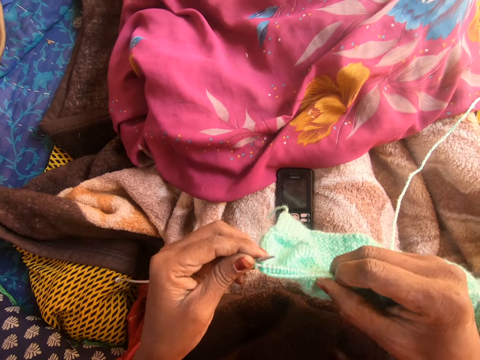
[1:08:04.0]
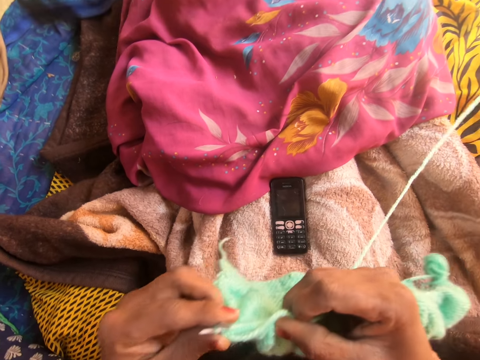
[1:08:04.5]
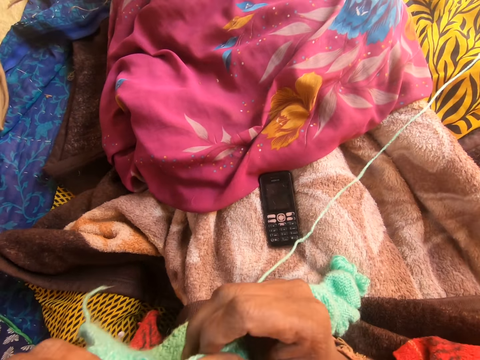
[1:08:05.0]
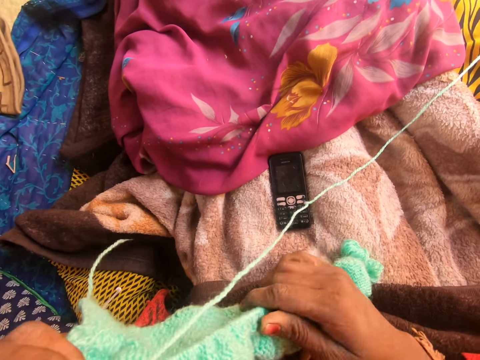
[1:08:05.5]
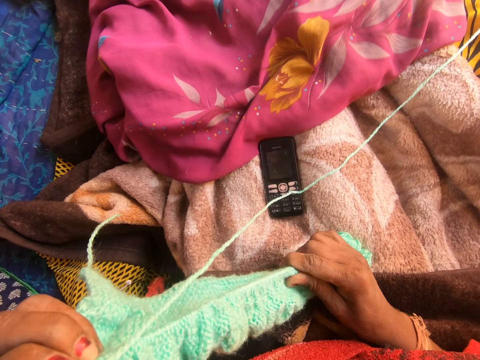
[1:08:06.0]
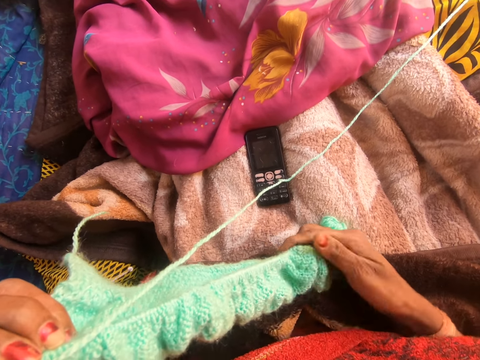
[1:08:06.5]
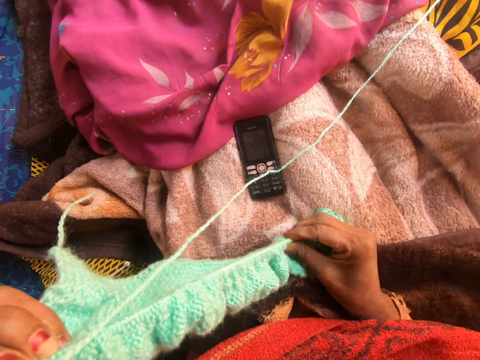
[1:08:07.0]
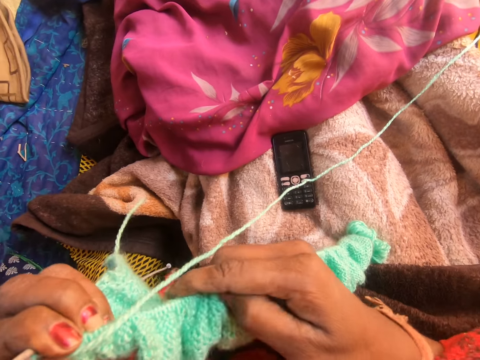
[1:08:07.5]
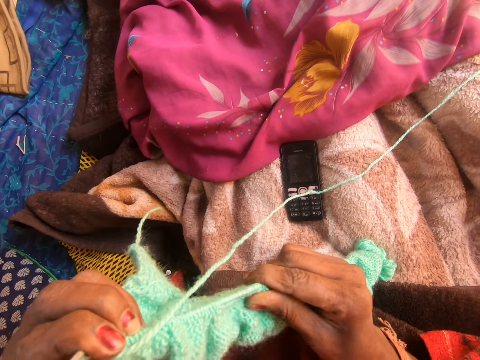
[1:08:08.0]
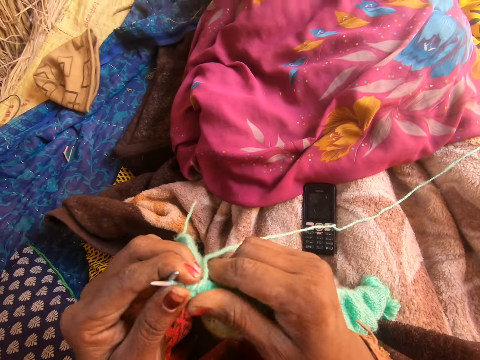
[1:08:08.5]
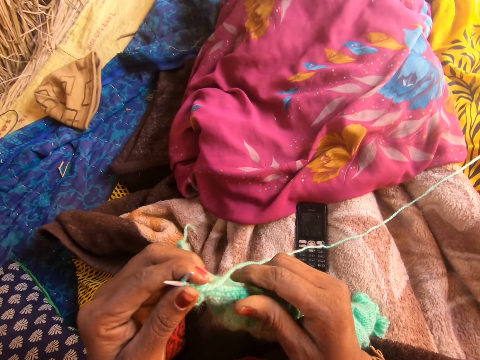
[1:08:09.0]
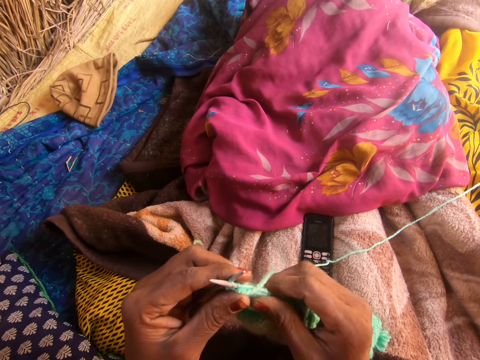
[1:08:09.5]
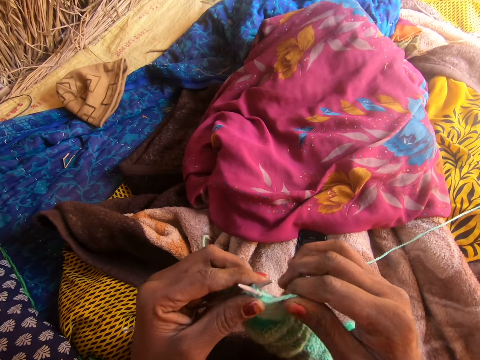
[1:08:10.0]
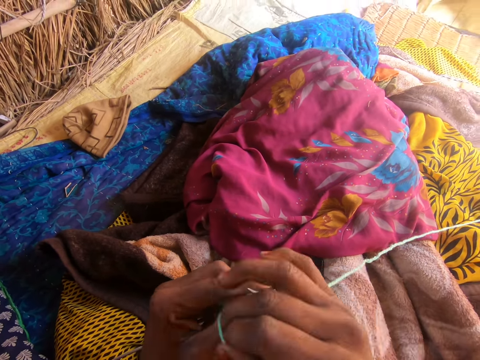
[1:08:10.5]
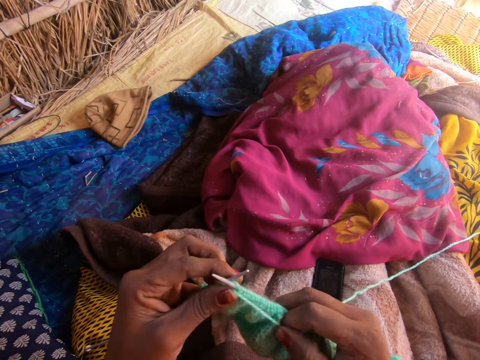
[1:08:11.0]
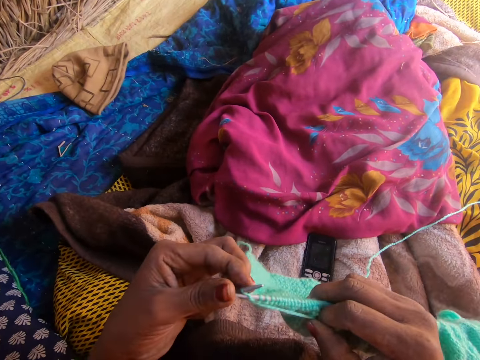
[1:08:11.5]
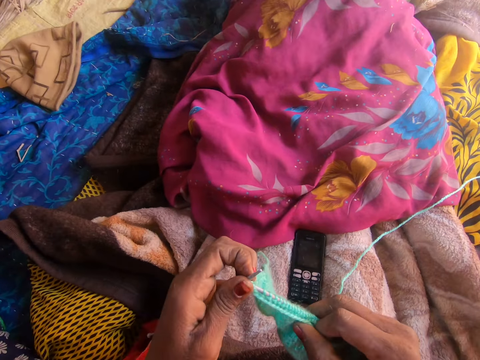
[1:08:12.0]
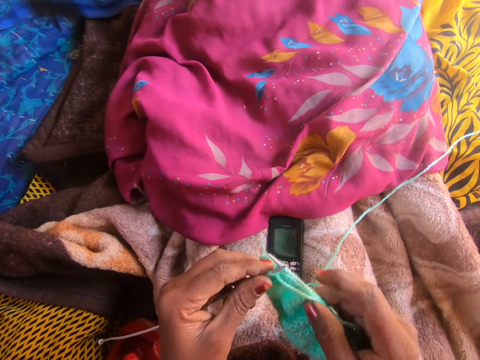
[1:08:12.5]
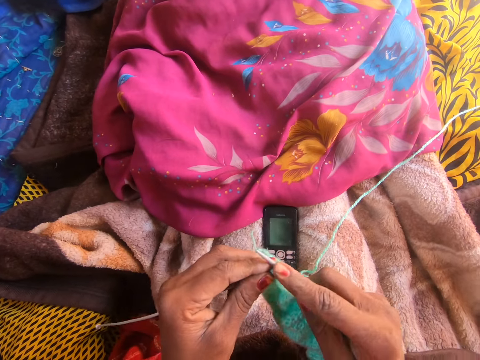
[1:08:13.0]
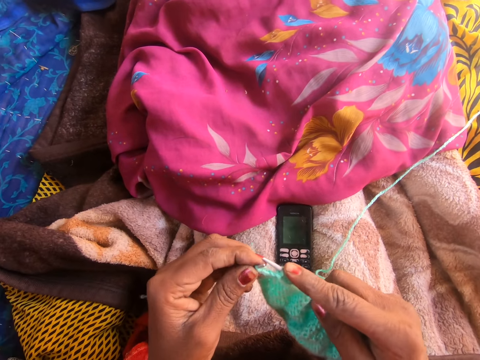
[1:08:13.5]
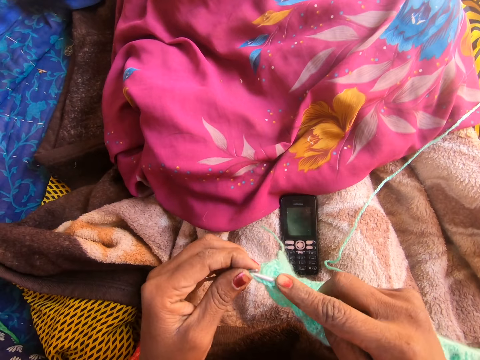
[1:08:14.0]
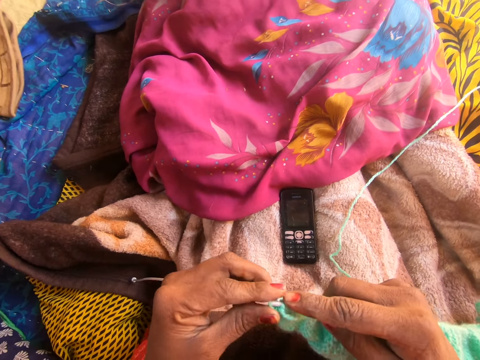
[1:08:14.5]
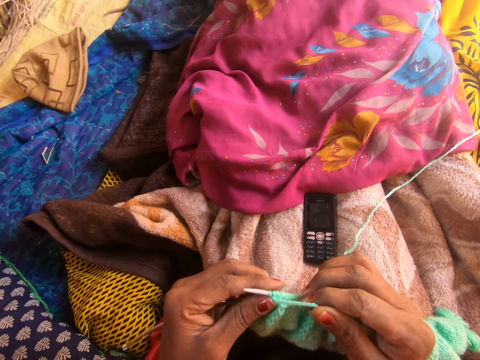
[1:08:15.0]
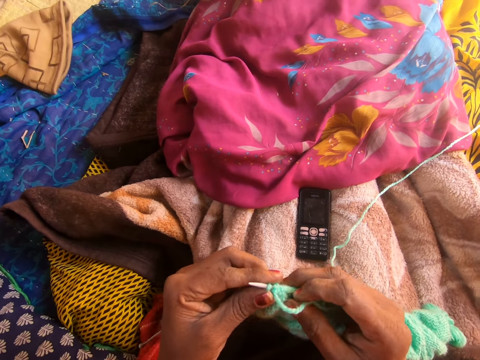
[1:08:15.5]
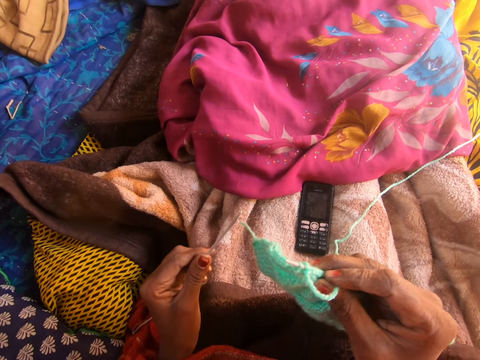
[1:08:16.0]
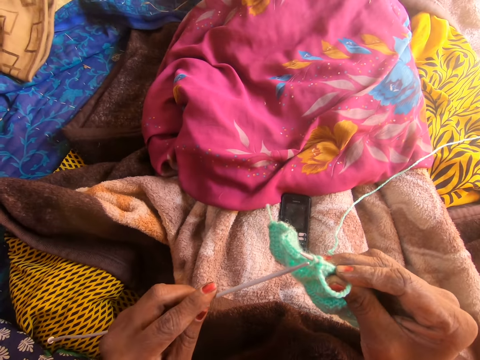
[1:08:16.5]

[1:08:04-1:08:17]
The camera wearer adjusts the yarn along the knitting pin with her right hand. She pulls the knitted wool towards her right hand. She talks to a person on the phone. She knits the wool with the knitting needles. She talks to the person on the phone.

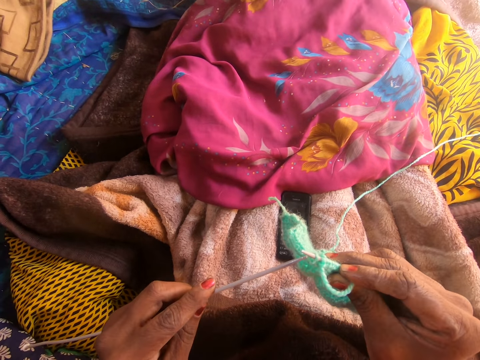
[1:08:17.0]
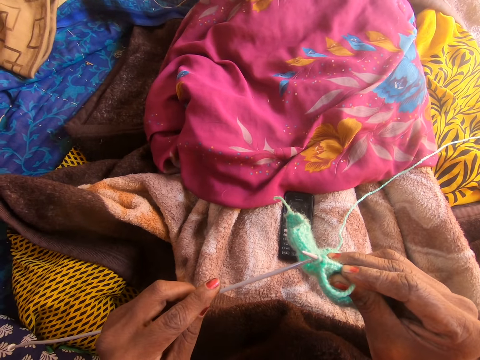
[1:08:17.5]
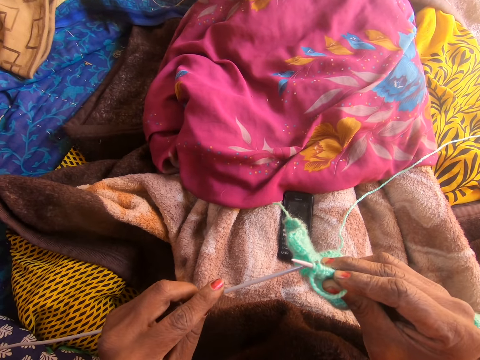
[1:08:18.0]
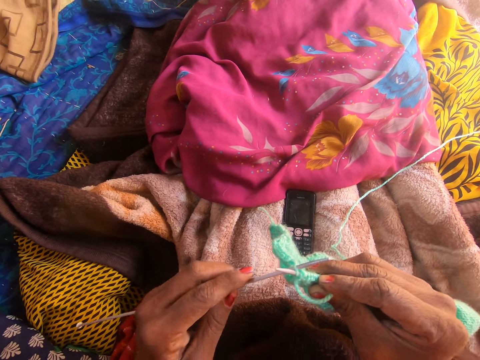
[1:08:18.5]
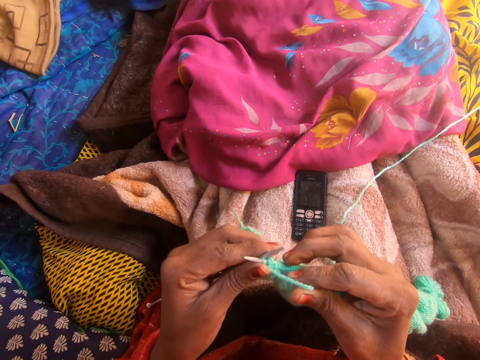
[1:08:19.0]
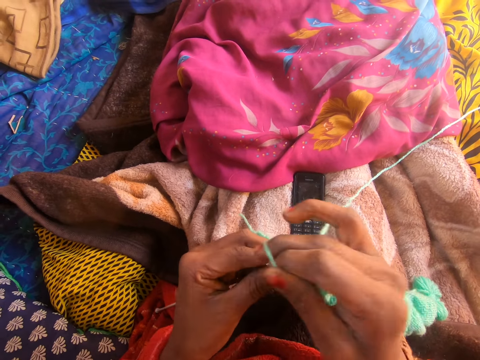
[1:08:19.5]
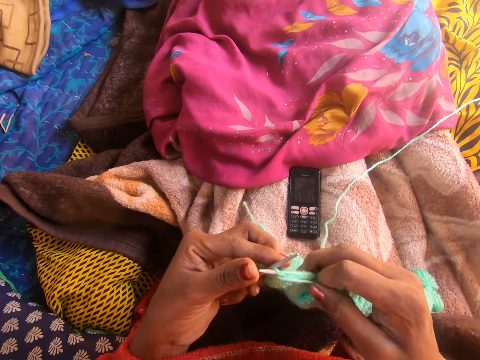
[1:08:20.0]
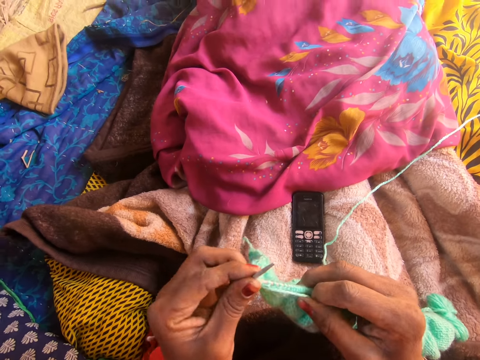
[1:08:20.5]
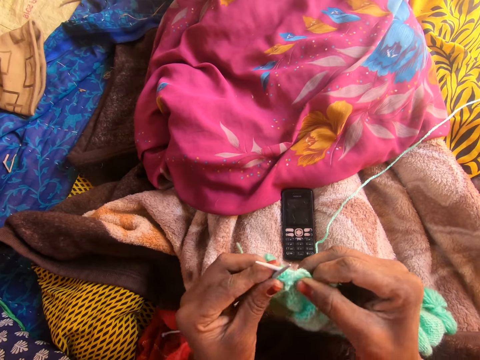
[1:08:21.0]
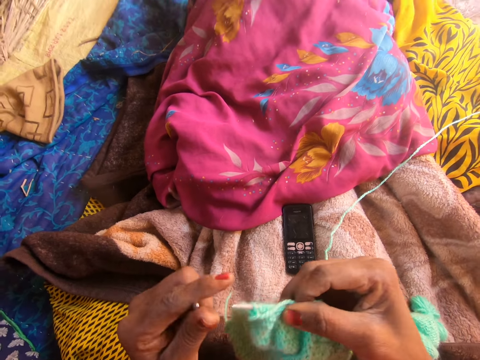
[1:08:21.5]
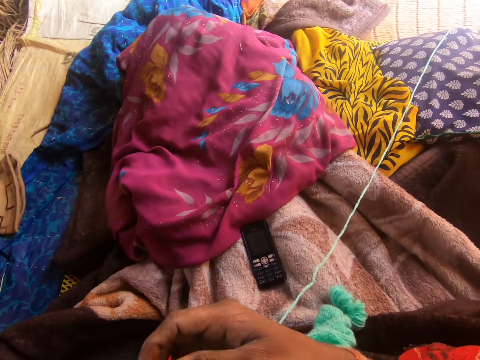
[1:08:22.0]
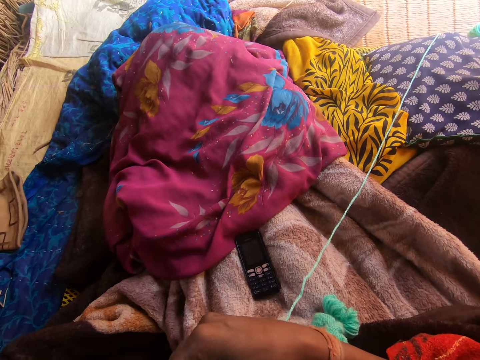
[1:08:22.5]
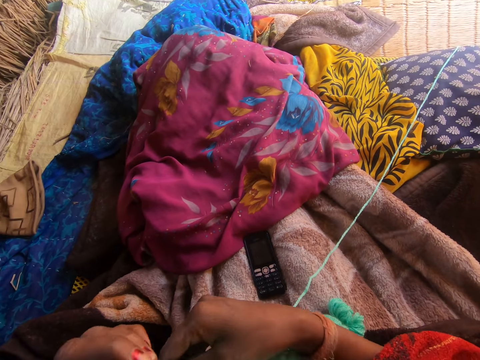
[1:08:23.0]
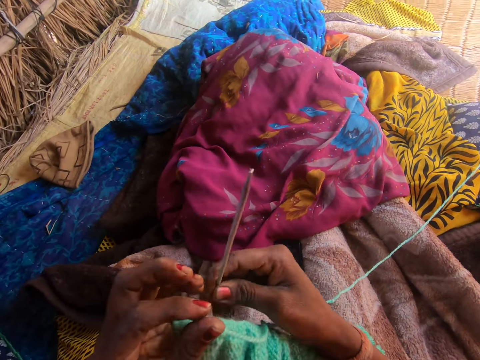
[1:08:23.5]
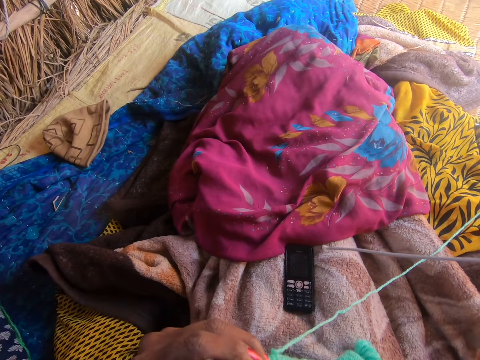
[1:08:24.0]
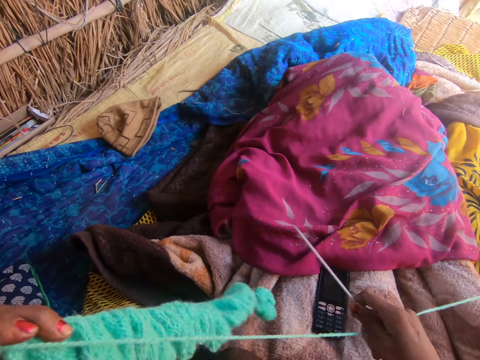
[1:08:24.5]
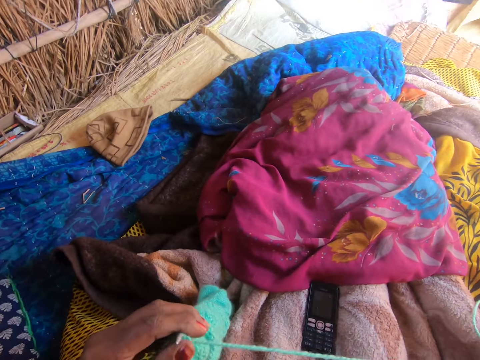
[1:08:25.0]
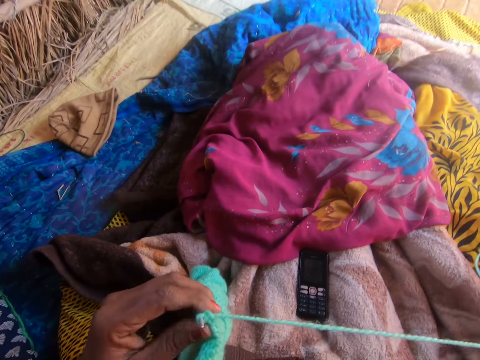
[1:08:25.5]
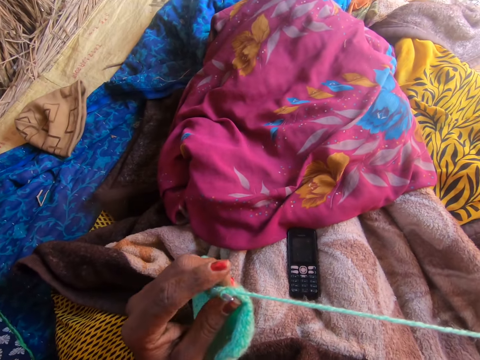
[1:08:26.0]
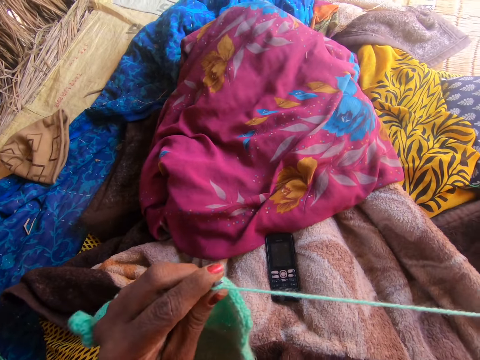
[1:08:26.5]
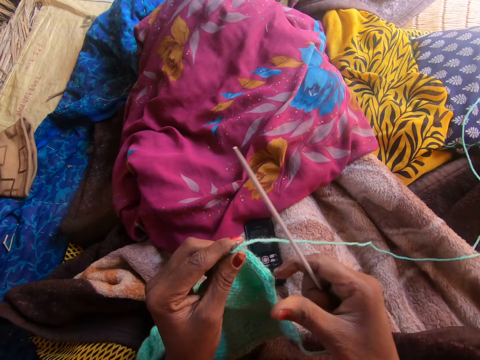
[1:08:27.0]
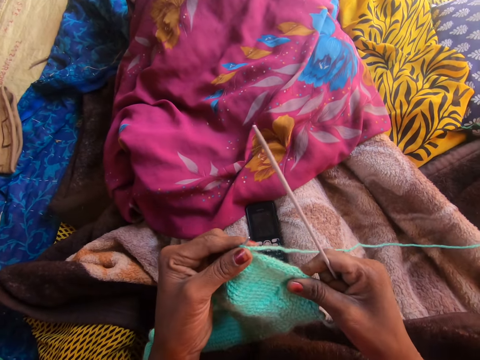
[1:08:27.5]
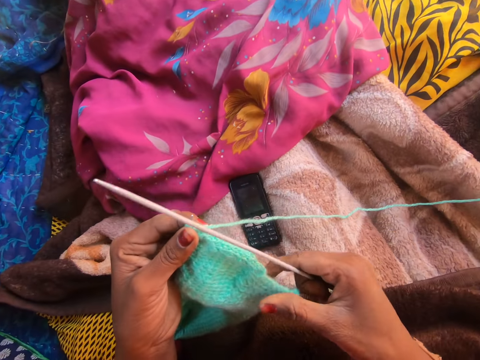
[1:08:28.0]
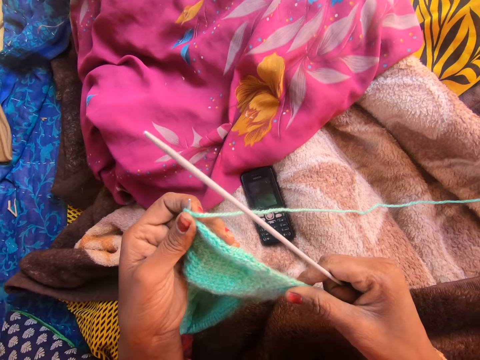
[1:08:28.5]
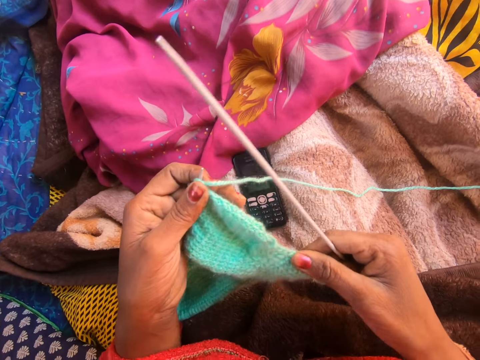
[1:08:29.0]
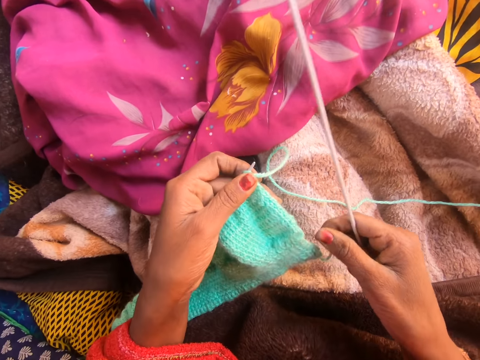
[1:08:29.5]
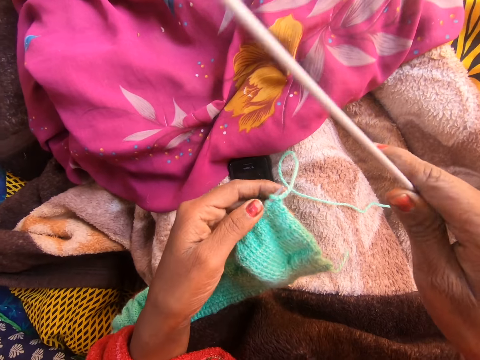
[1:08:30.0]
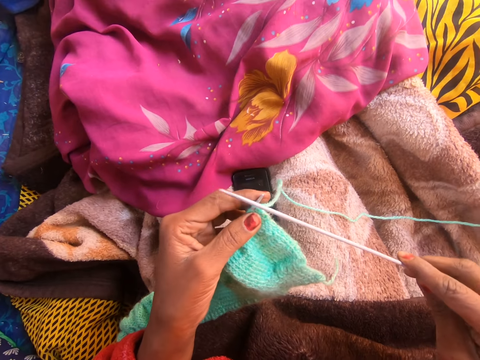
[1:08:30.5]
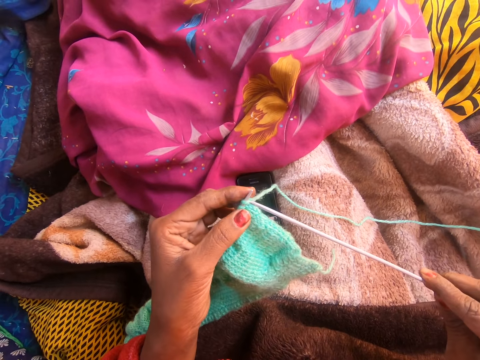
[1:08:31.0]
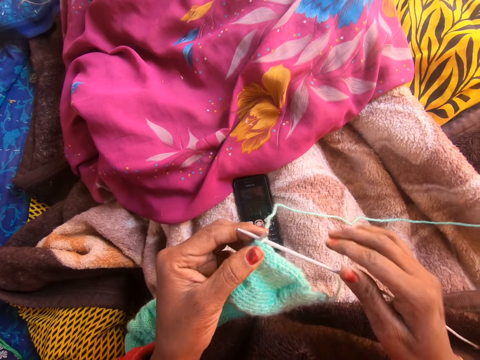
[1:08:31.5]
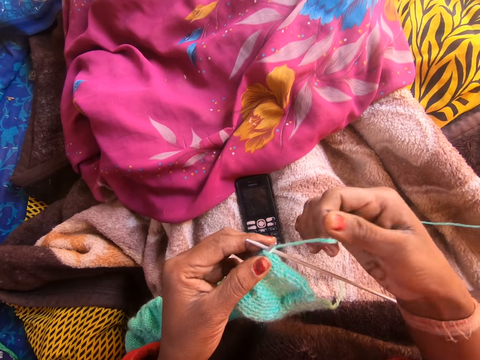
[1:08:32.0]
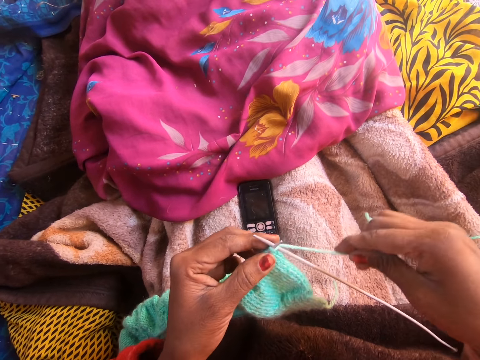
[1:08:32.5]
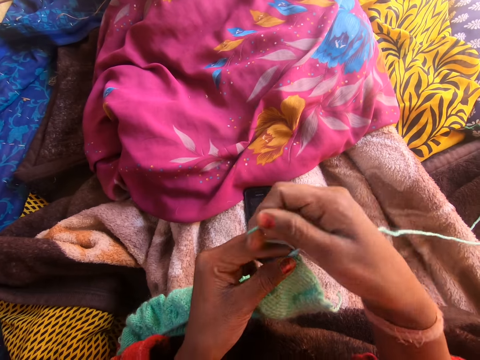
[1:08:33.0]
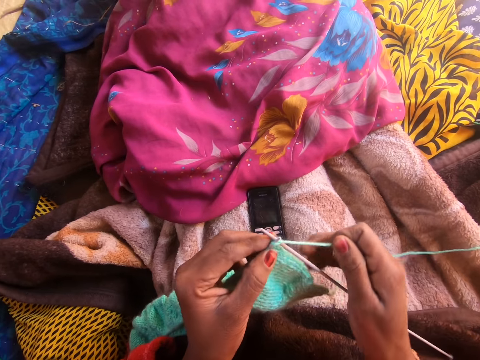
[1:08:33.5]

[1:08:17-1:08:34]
The camera wearer inserts one of the knitting needles in the knitted yarn. She knits the wool with the knitting needles. She pushes the knitted yarn towards her right hand with the knitting needle. She stares at her phone. She switches the pins in both hands. She talks to a person on the phone. She stretches the yarn with her right hand. She inserts one of the knitting needles in the knitted yarn. She knits the wool with the knitting needles.
